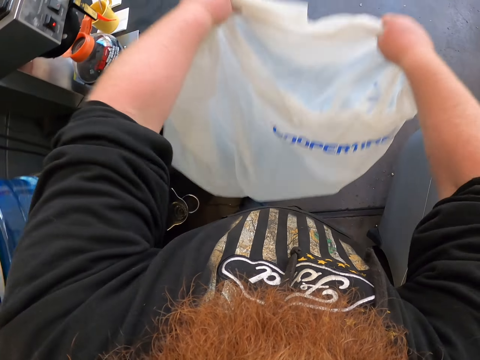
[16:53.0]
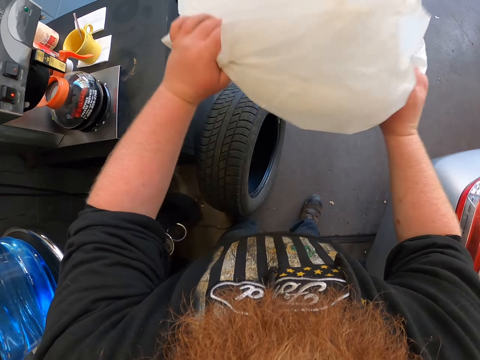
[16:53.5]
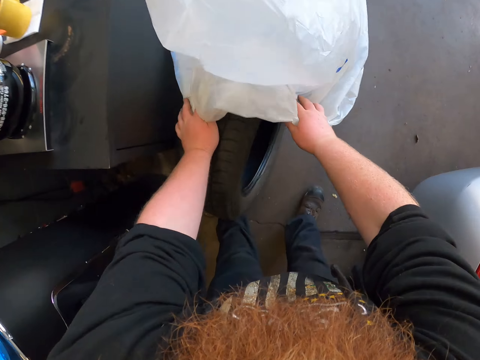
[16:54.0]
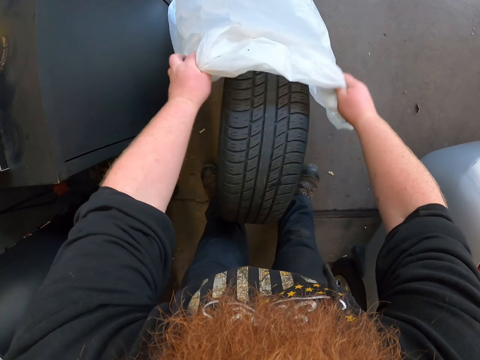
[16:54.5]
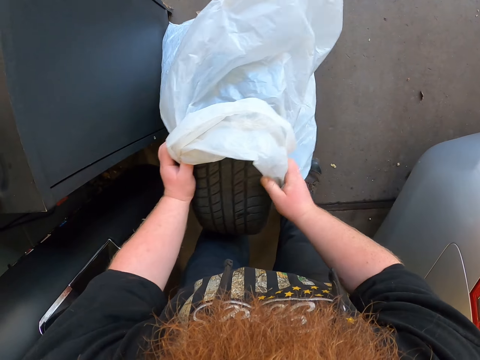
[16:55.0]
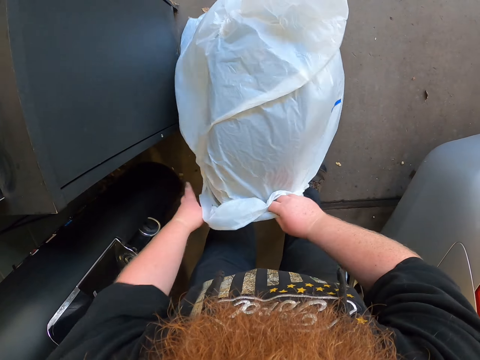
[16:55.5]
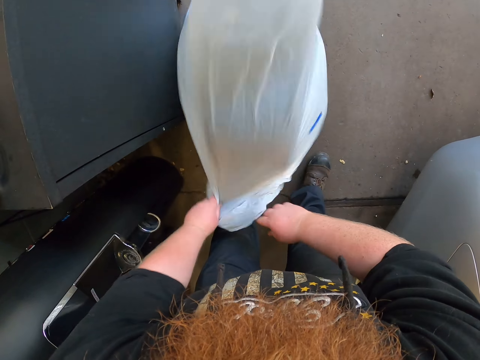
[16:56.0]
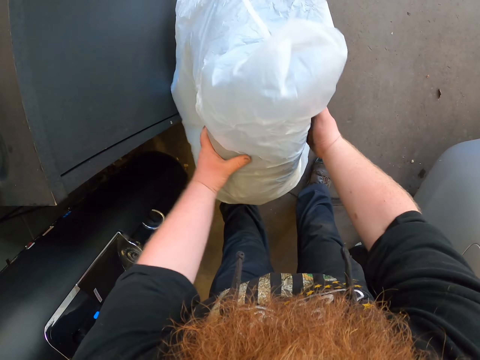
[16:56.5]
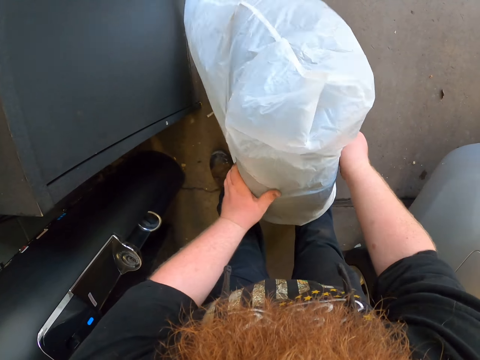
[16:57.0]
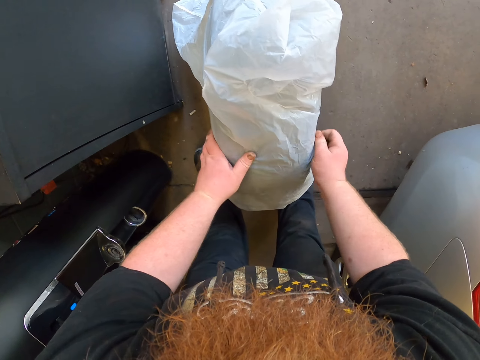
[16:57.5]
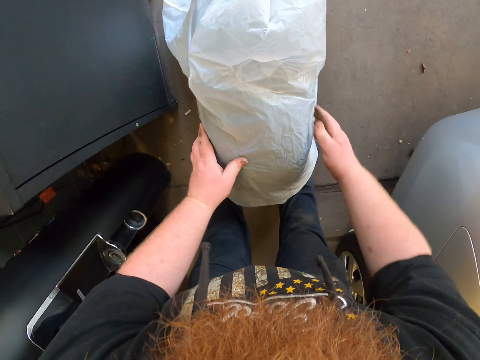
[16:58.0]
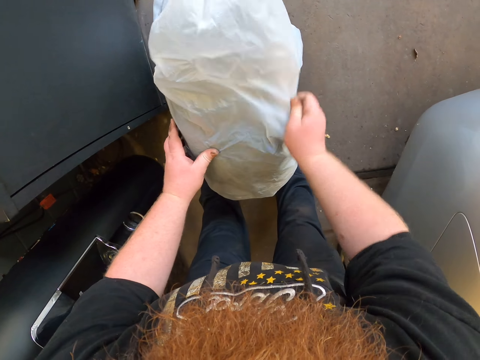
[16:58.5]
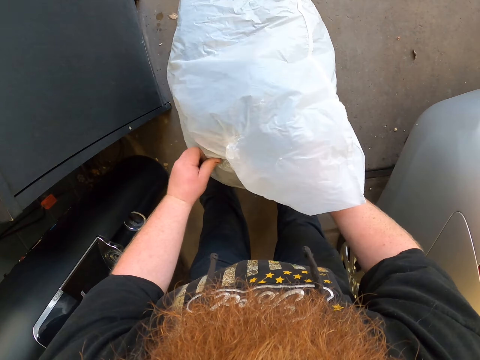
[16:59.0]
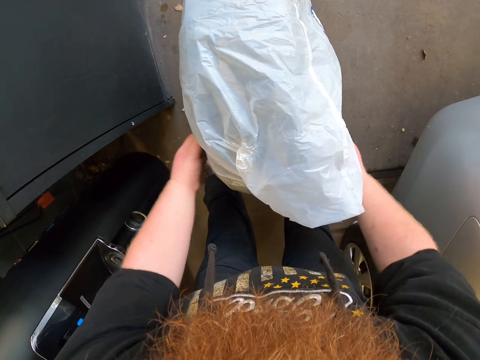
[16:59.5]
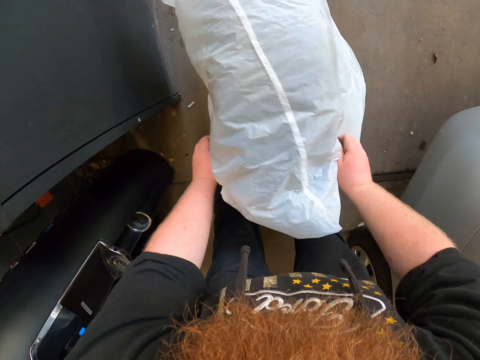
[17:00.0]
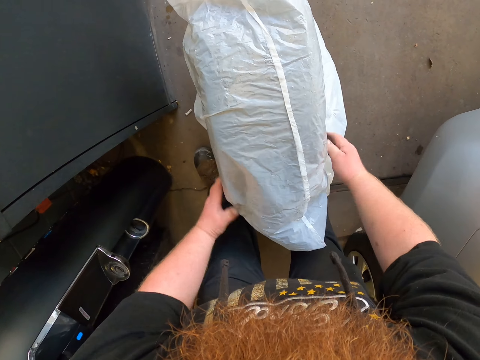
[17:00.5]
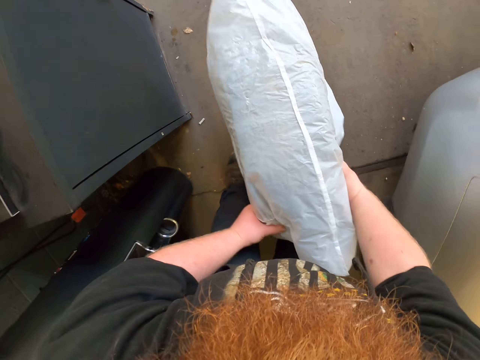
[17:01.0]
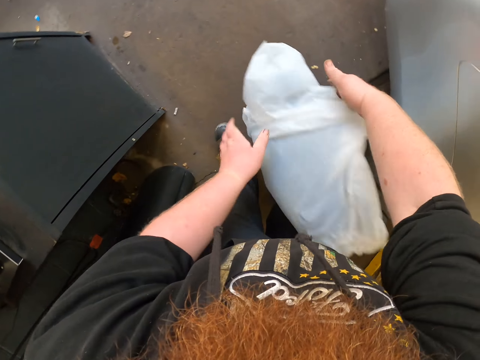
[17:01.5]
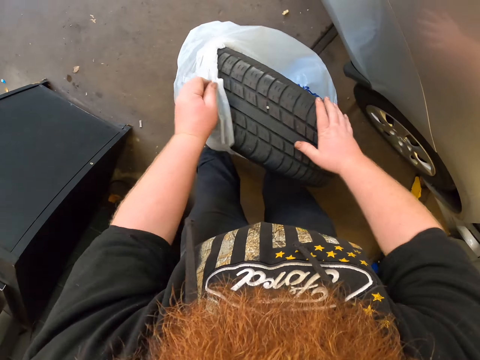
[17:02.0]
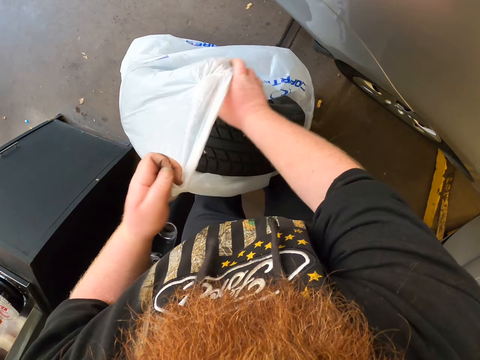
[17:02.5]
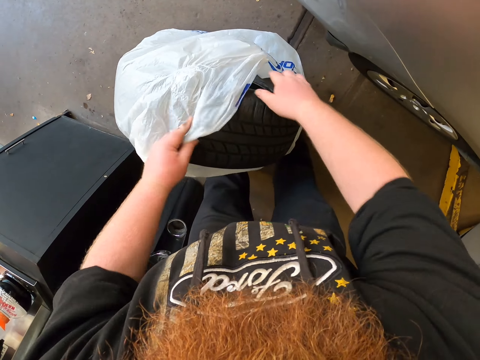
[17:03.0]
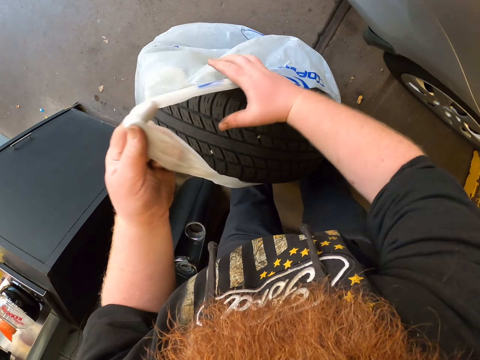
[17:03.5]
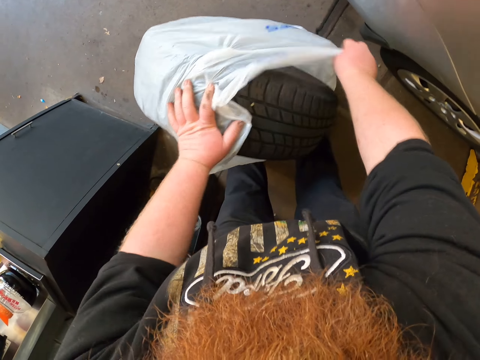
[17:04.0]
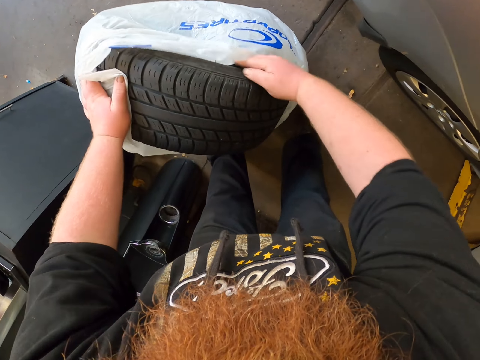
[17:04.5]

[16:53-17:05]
The camera wearer puts the wheel or tire in the plastic bag. They turn the wheel. They adjust the plastic bag.

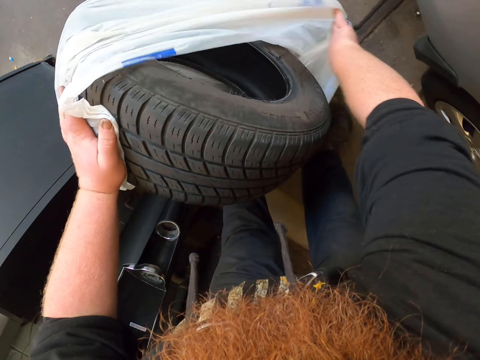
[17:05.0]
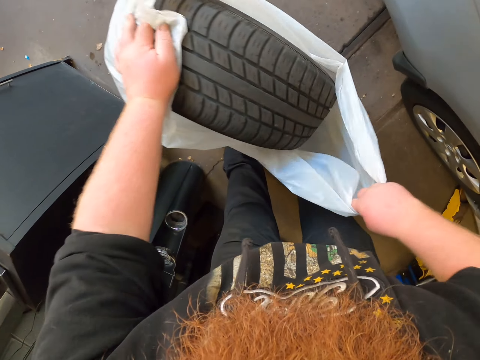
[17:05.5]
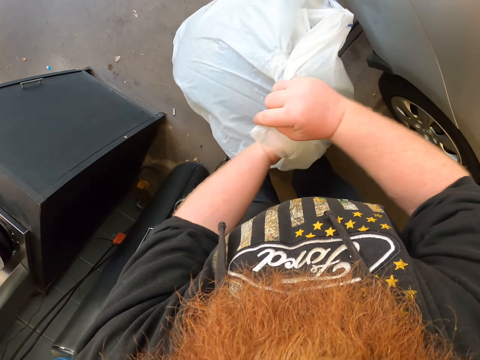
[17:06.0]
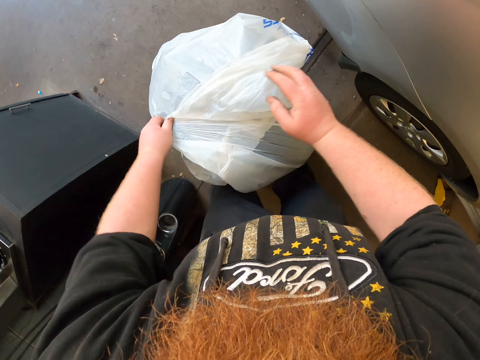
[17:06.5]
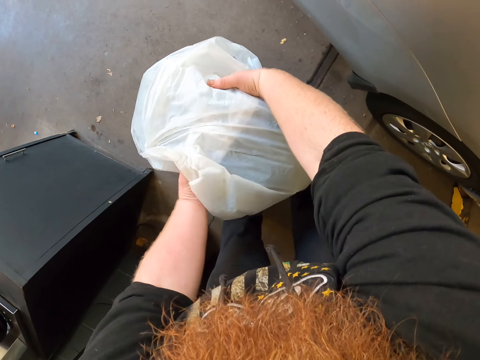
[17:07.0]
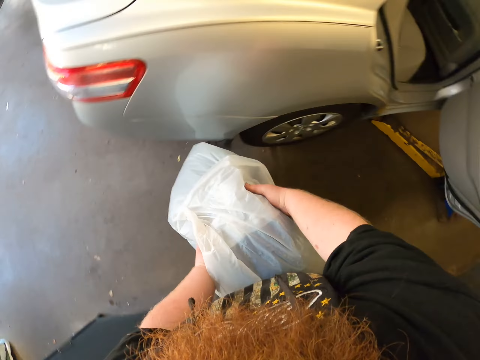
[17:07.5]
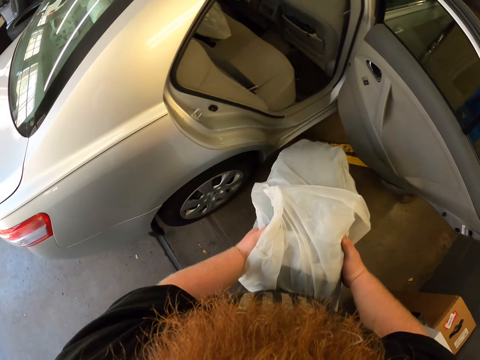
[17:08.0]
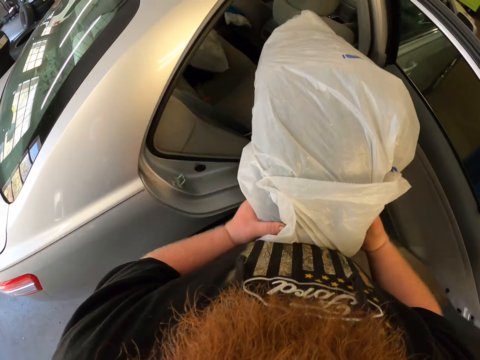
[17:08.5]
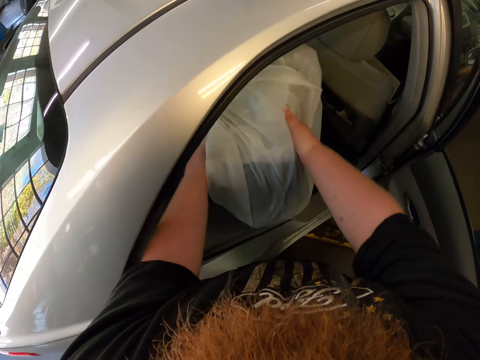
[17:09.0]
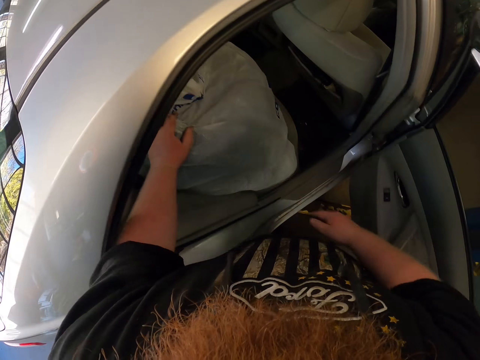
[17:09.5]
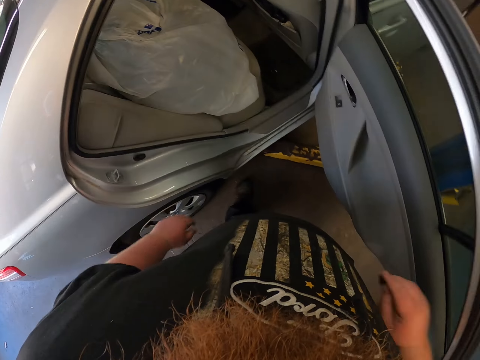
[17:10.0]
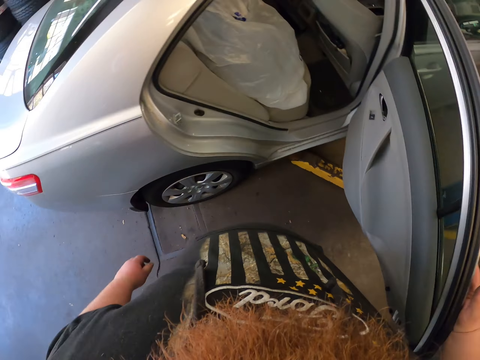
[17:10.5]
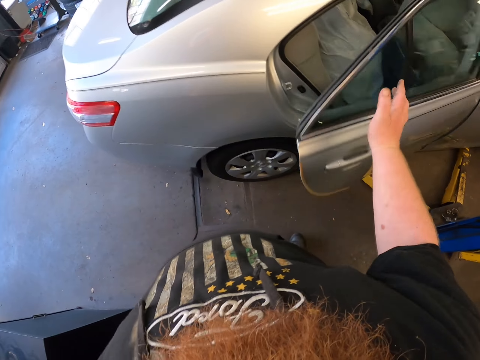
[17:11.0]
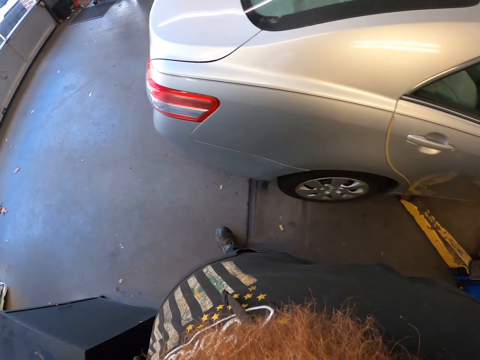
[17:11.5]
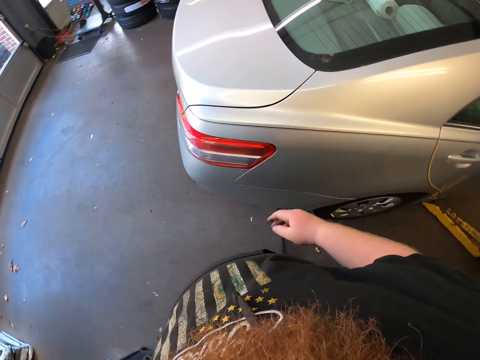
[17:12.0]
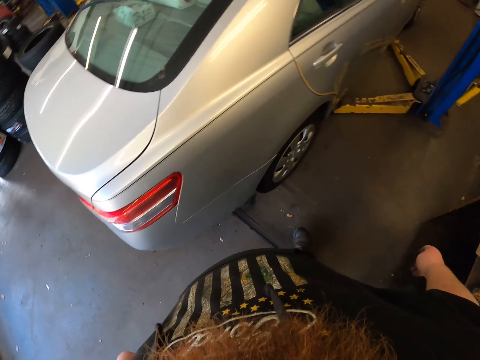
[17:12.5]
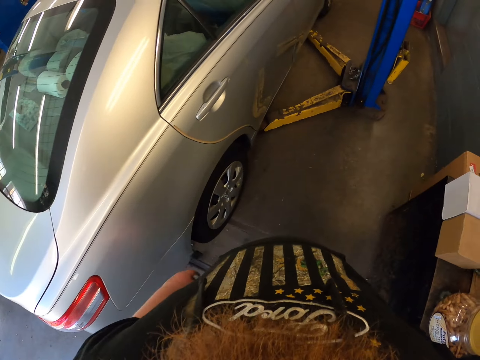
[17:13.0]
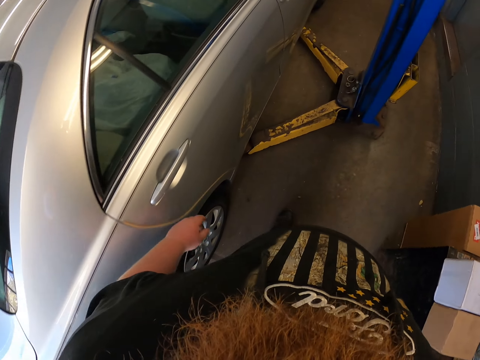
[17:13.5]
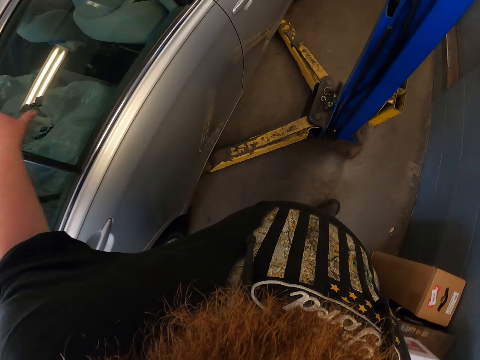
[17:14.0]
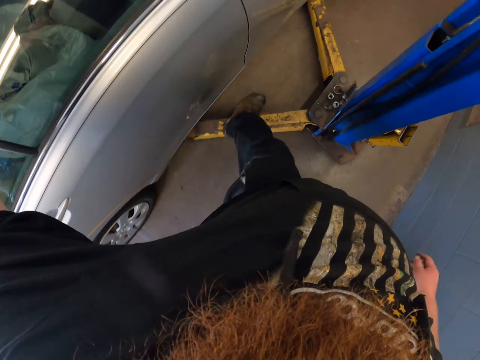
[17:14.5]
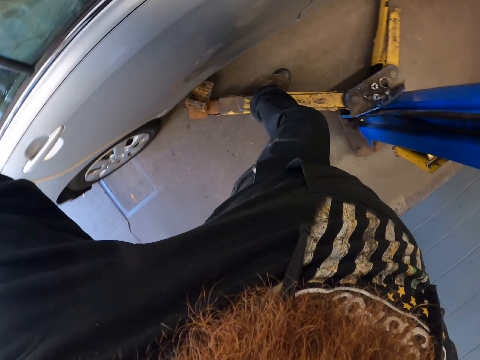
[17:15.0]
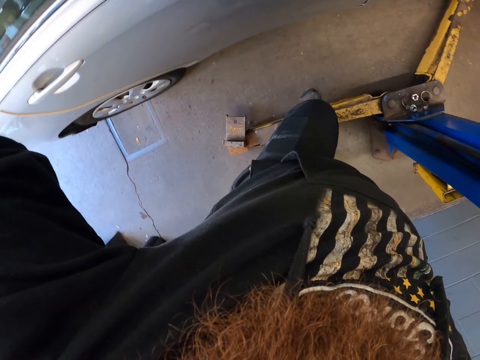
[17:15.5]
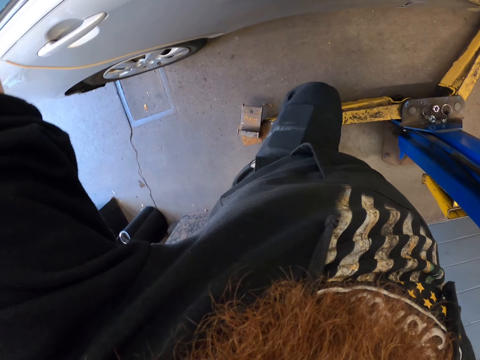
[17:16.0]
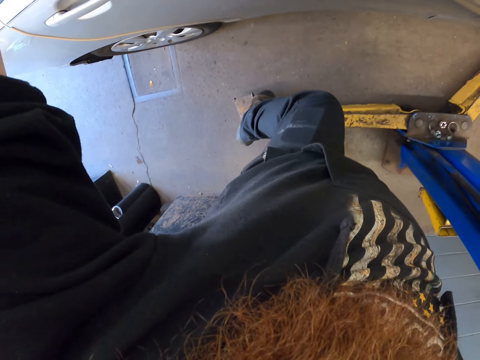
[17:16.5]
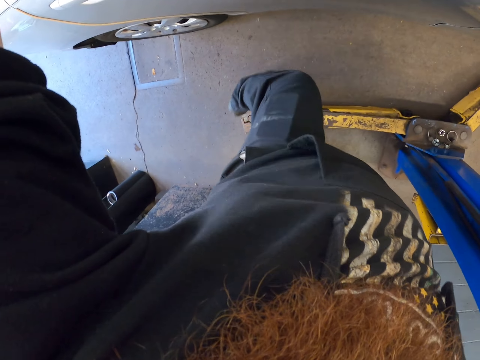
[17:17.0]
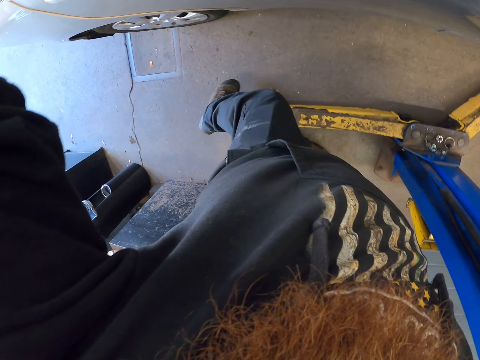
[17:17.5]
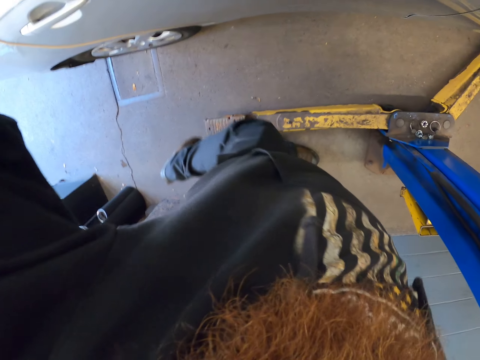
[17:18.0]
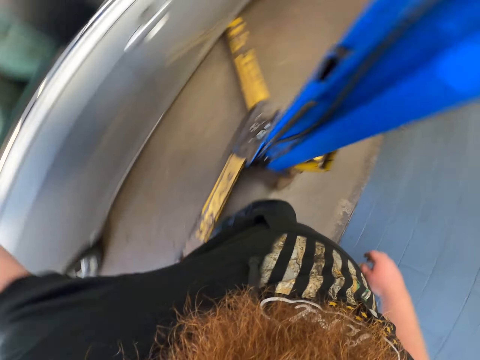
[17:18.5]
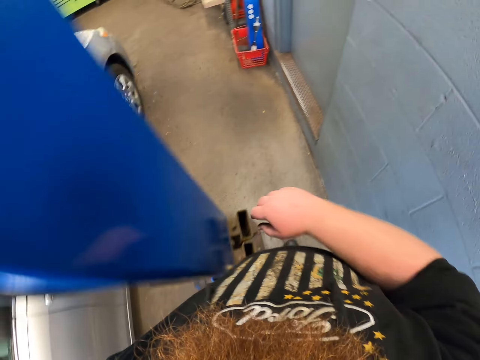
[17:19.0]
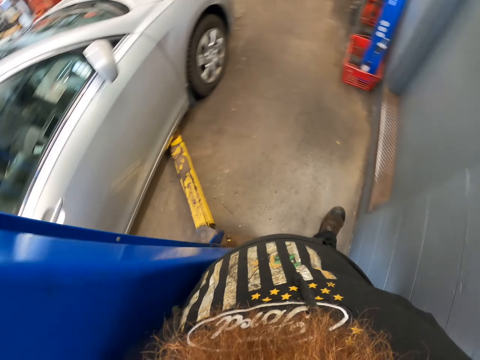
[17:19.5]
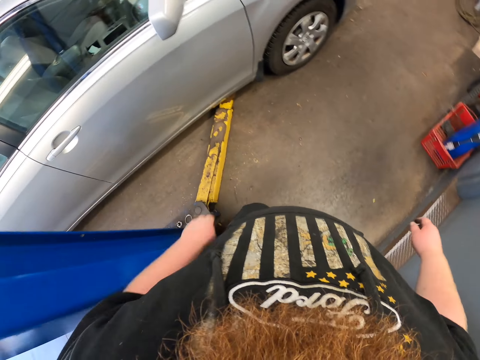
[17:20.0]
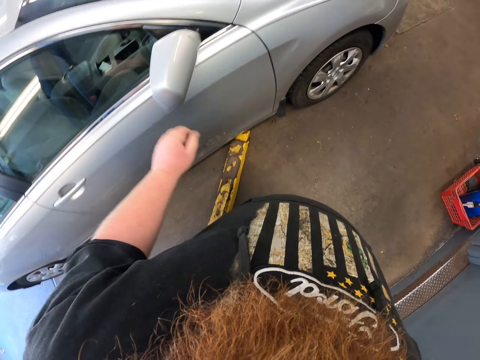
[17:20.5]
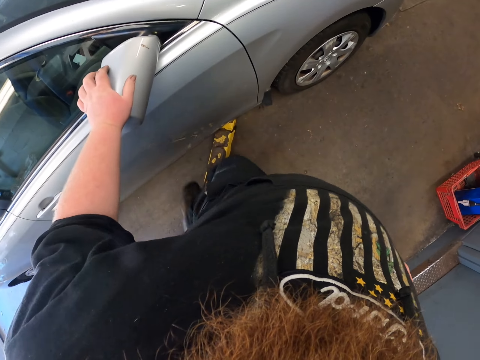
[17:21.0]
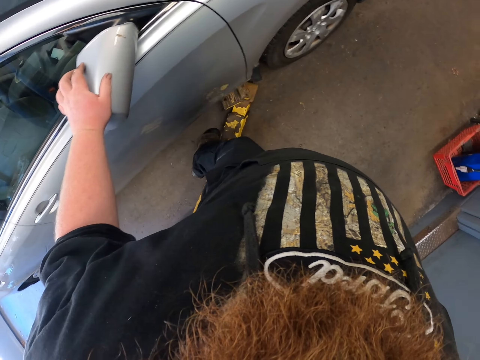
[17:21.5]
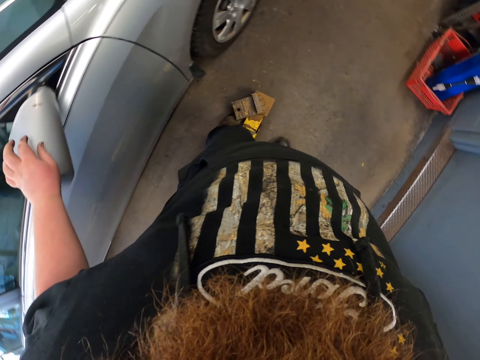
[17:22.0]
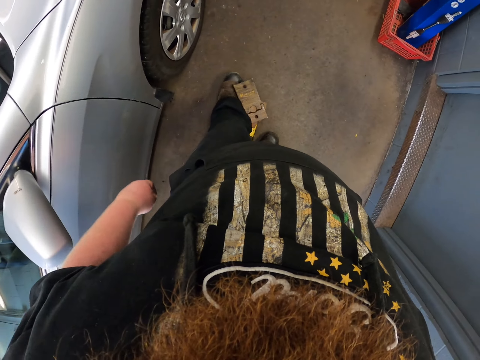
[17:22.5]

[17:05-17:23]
The camera wearer closes the plastic bag. They pick up the wheel, carry the tire and put the tire on the seat of the car. They close the car door. They walk near the car. They move the hydraulic car lift arm with the leg. They walk towards the car. They place a hand on the car's side mirror. They move the hydraulic car lift arm with the leg.
